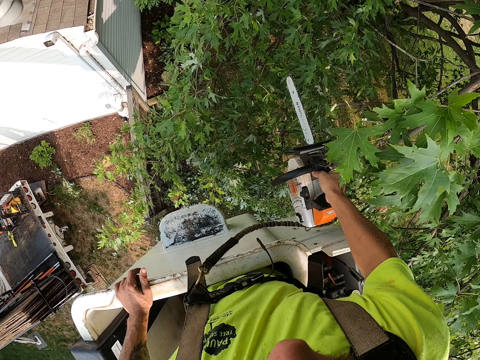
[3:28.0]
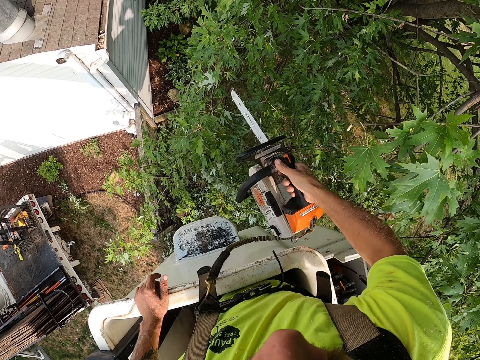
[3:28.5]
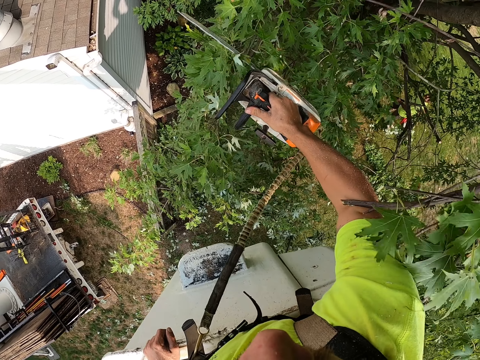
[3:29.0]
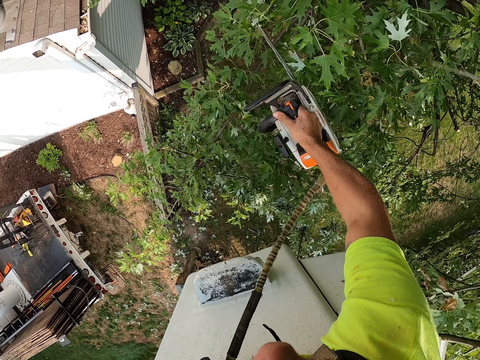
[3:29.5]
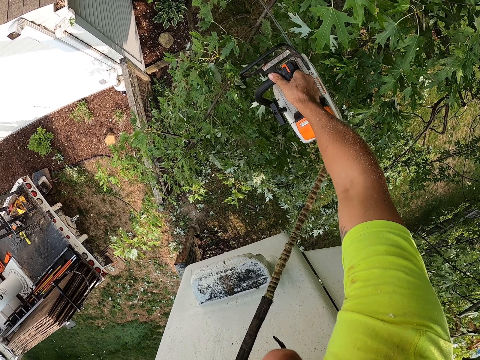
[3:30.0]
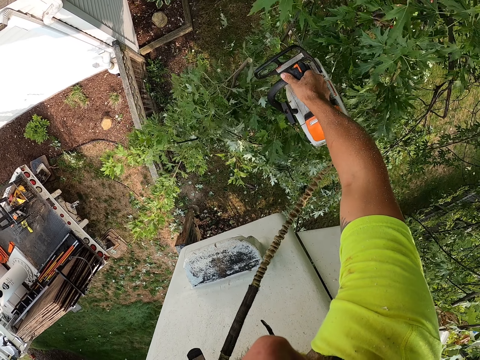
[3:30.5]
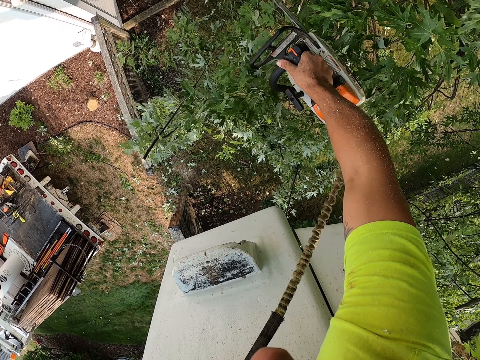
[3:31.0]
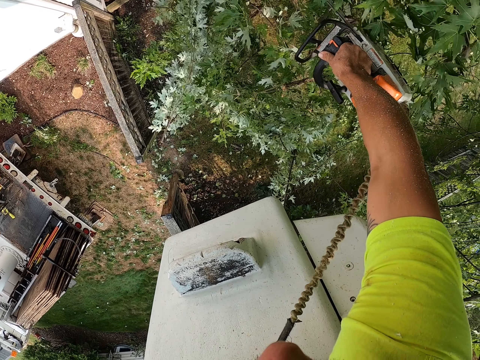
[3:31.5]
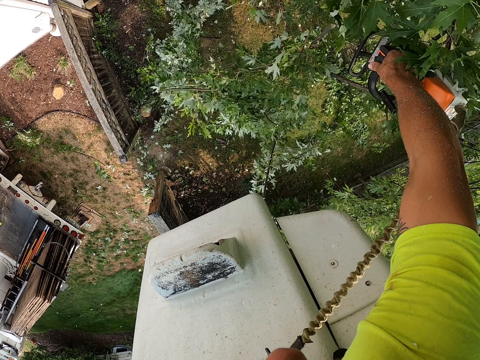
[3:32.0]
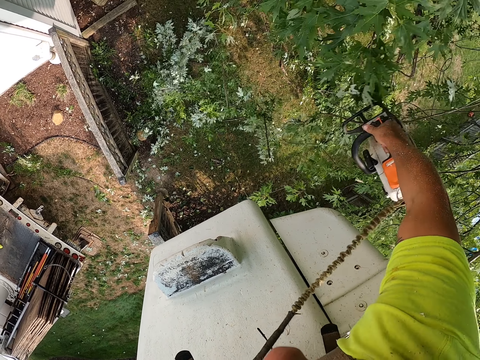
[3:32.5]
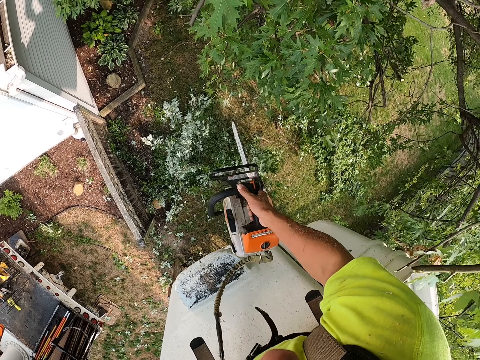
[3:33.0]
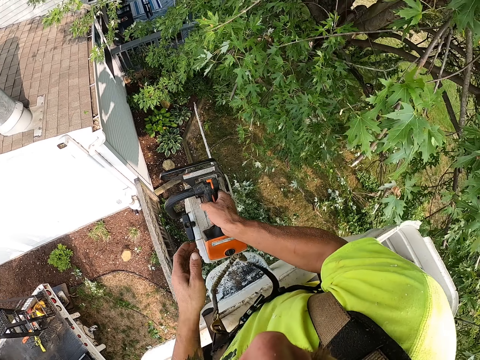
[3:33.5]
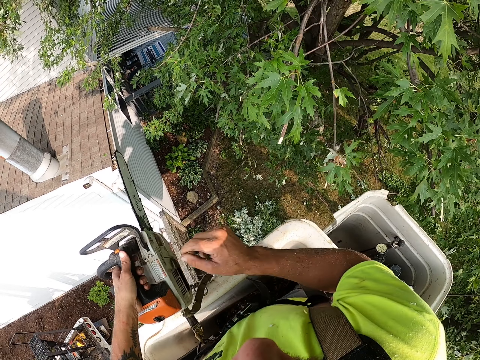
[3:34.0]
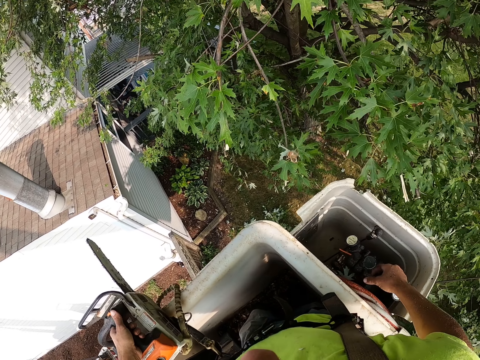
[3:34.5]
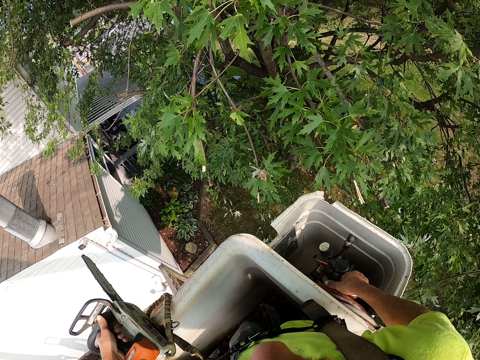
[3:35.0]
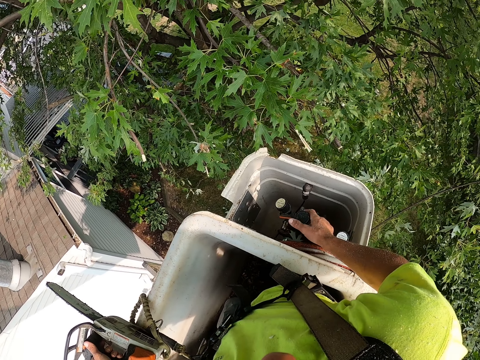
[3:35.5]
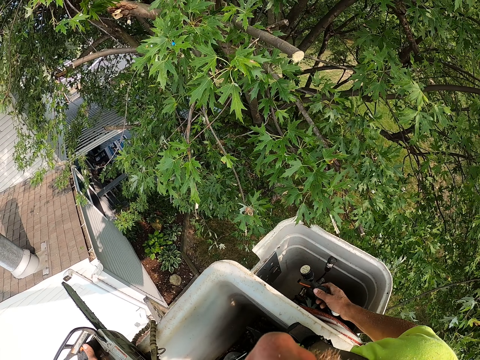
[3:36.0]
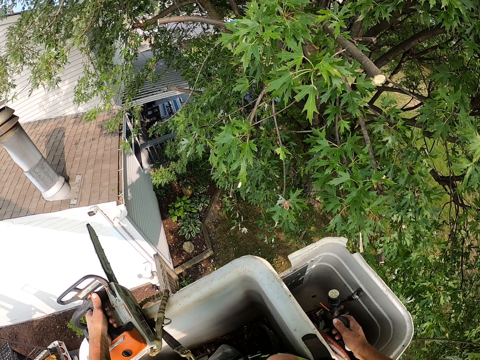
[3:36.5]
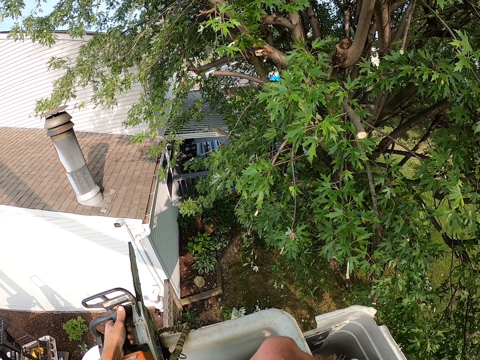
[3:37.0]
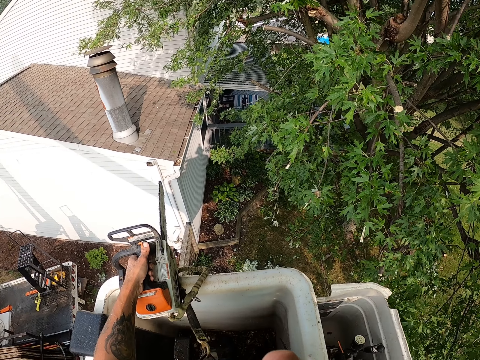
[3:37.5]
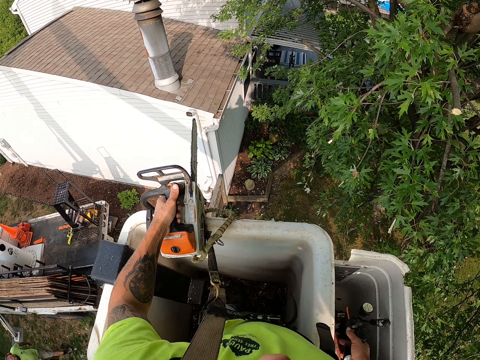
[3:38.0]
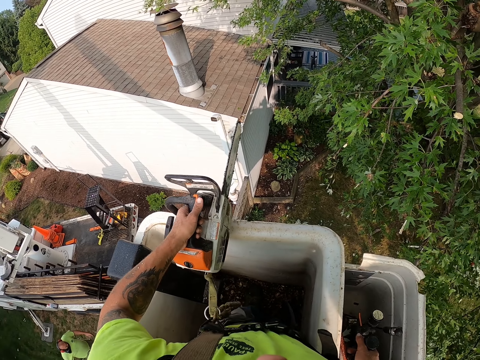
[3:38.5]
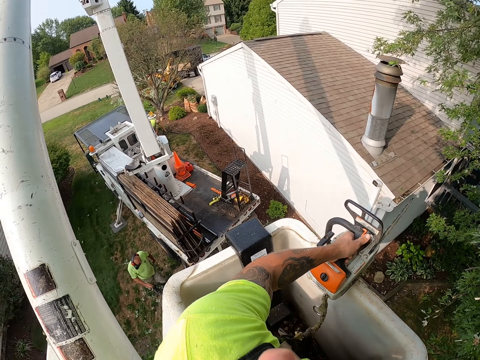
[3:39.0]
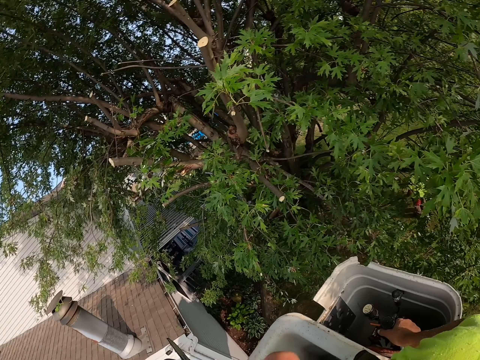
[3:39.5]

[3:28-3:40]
The camera wearer places his left hand on the platform of the tree-felling bucket lift. He cuts the branches of the tree with the chainsaw in his right hand. He takes the chainsaw from his right hand with his left hand. He places the chainsaw in his left hand on the platform of the tree-felling bucket lift. He operates the tree-felling bucket lift with his right hand.

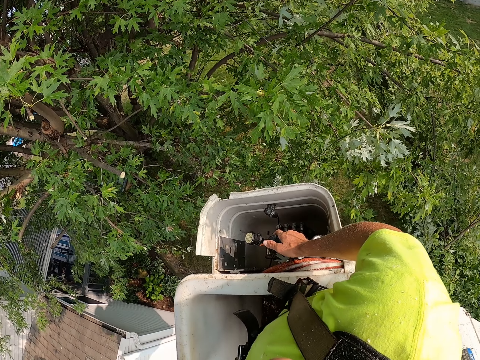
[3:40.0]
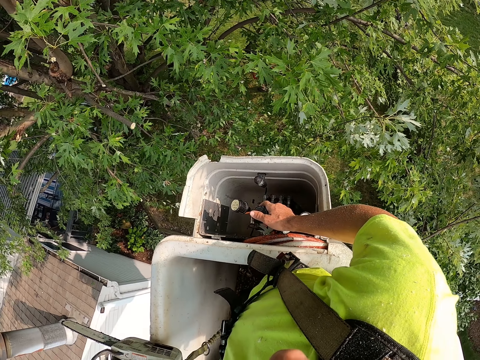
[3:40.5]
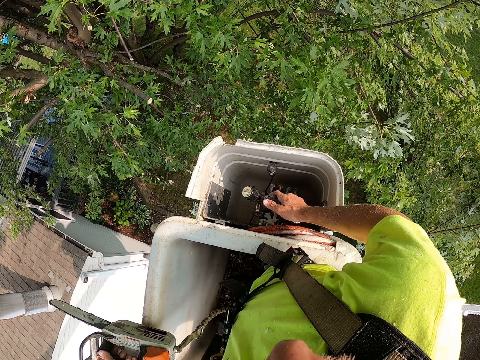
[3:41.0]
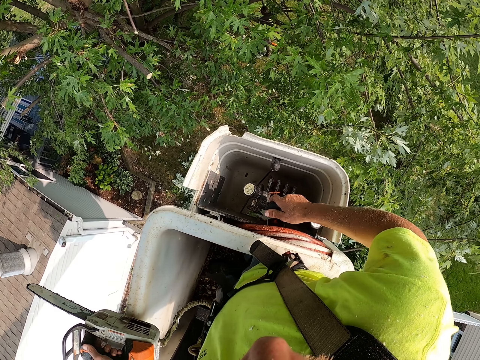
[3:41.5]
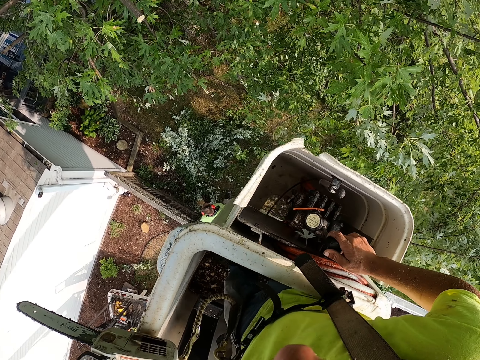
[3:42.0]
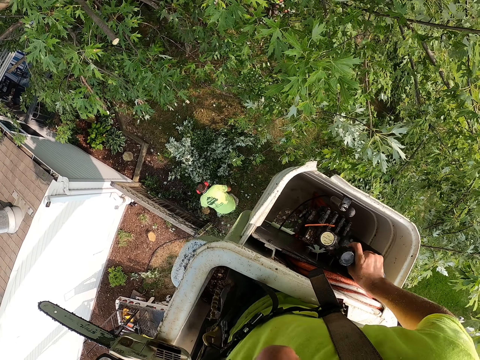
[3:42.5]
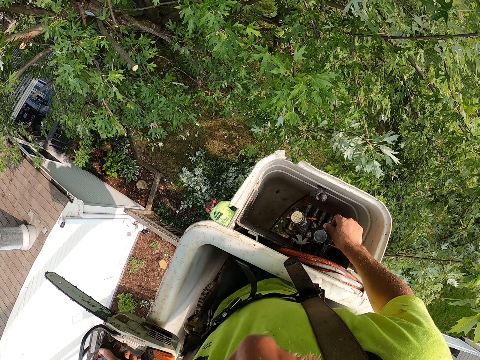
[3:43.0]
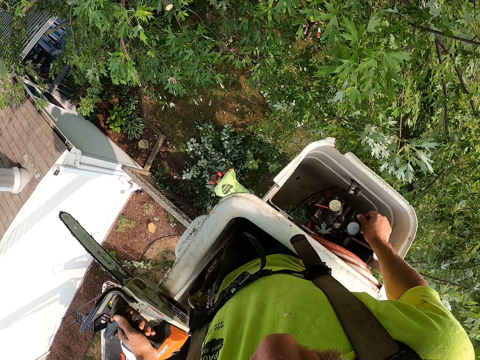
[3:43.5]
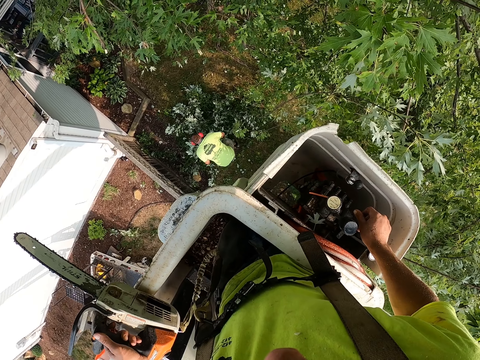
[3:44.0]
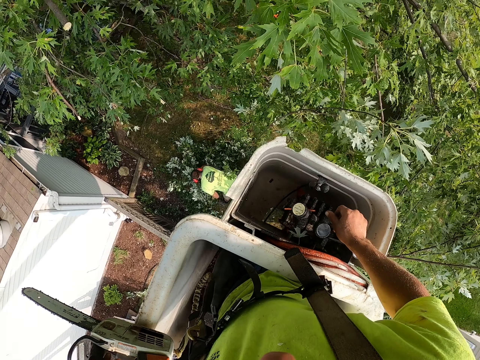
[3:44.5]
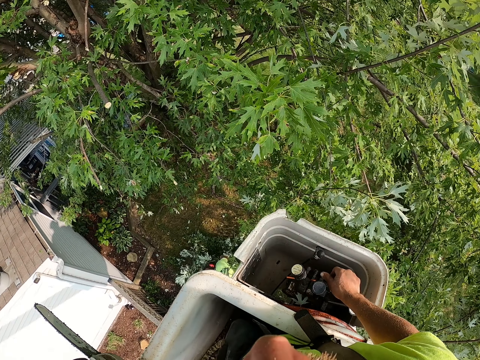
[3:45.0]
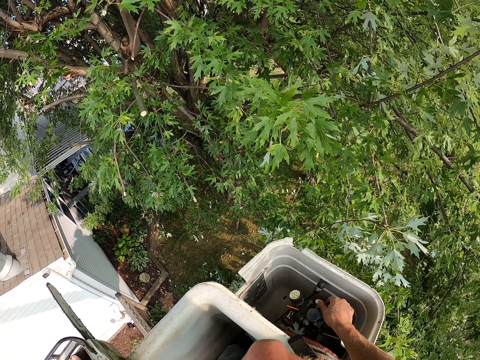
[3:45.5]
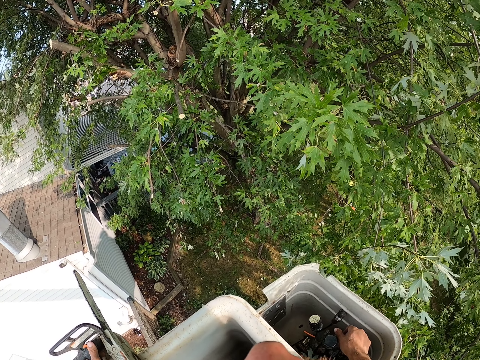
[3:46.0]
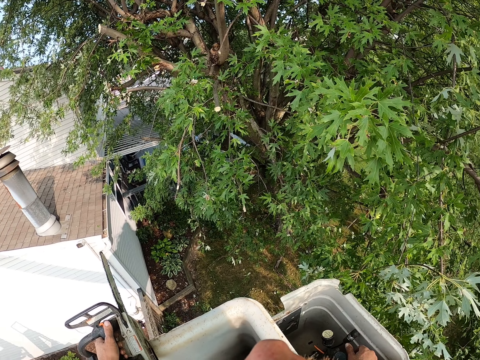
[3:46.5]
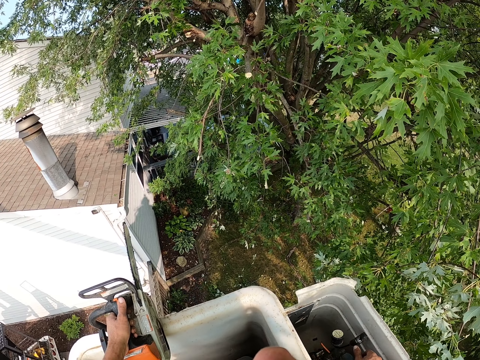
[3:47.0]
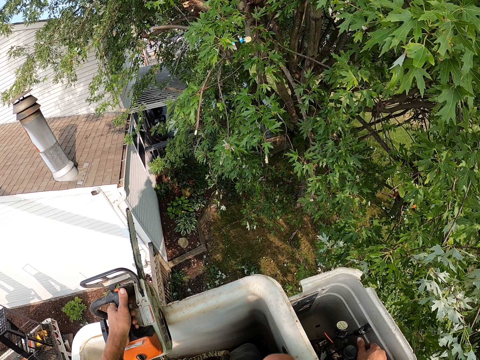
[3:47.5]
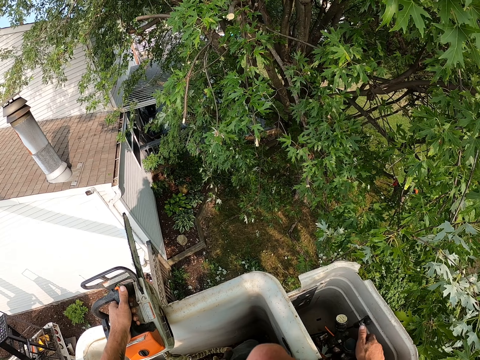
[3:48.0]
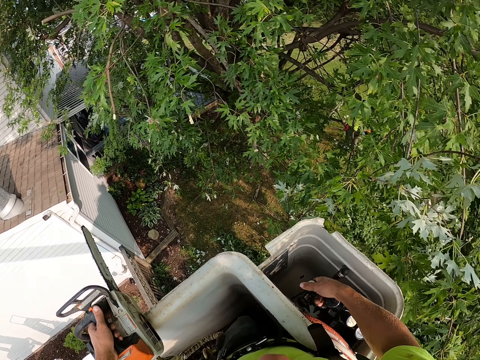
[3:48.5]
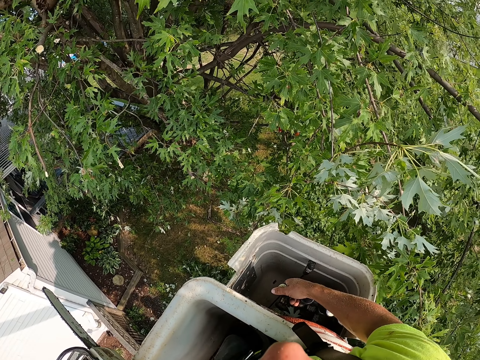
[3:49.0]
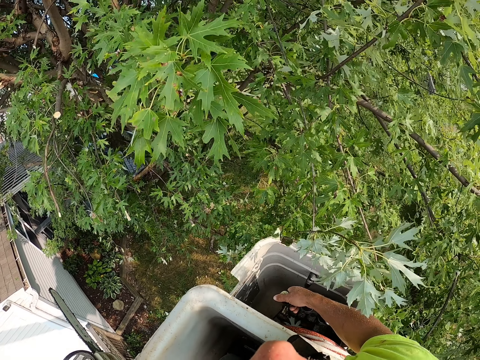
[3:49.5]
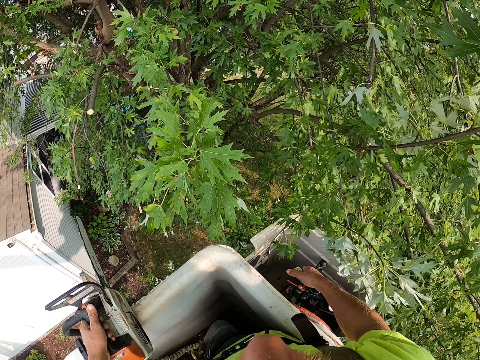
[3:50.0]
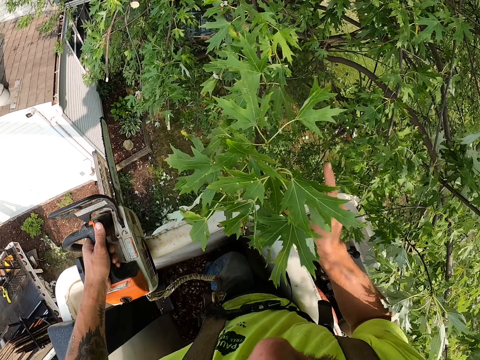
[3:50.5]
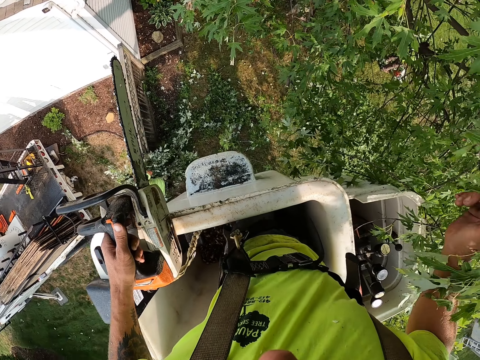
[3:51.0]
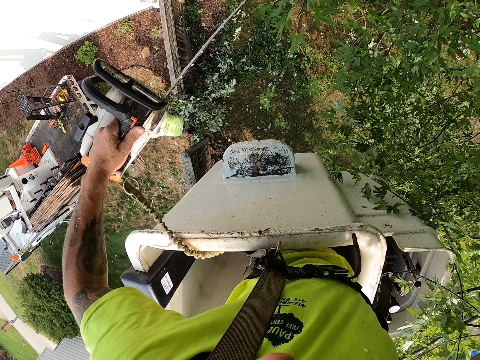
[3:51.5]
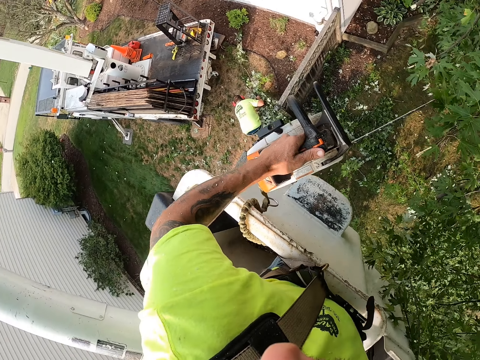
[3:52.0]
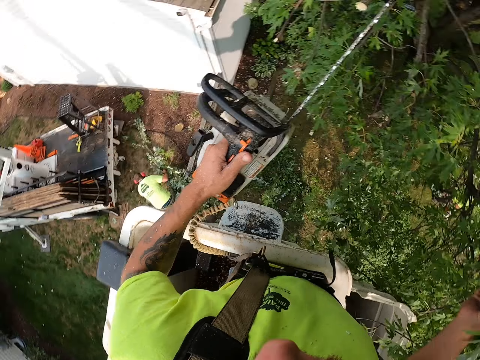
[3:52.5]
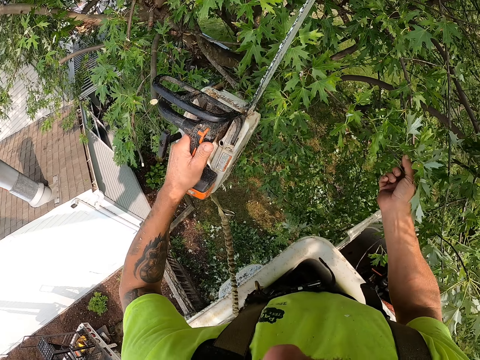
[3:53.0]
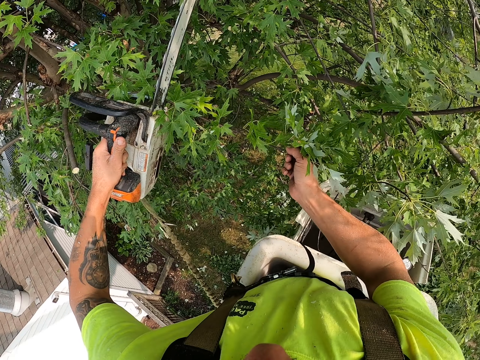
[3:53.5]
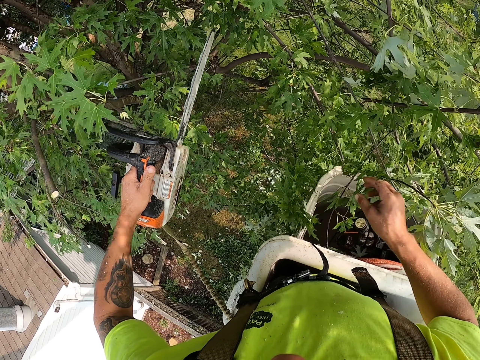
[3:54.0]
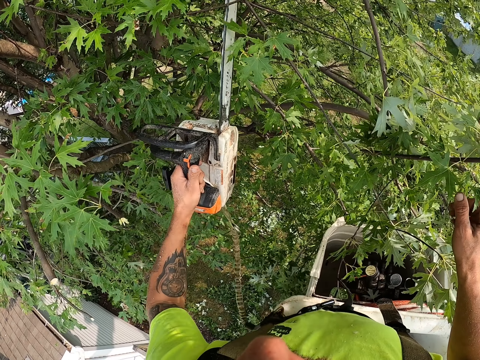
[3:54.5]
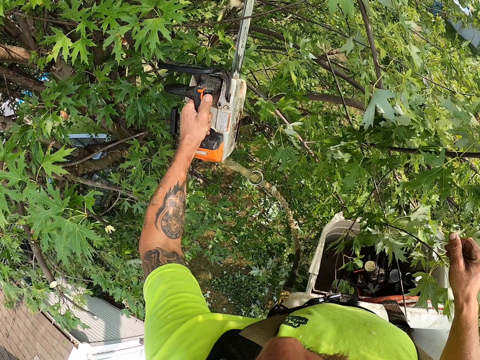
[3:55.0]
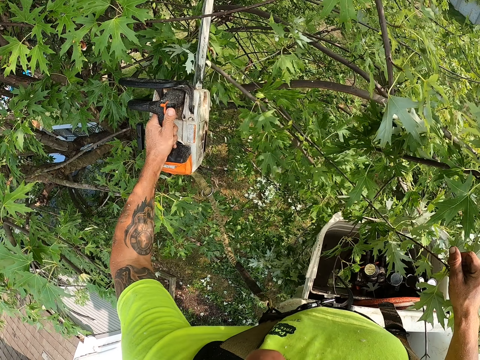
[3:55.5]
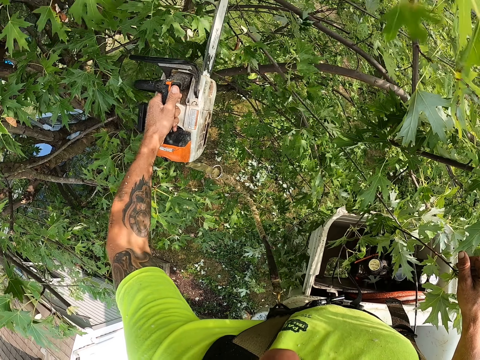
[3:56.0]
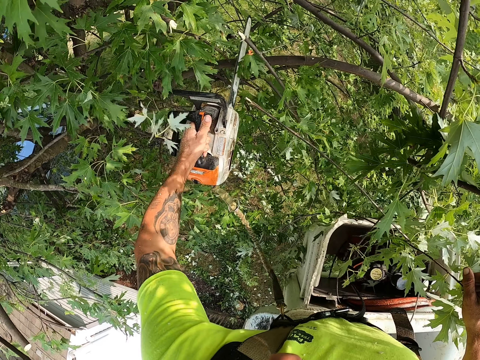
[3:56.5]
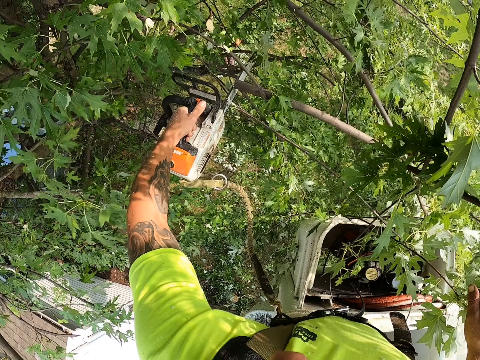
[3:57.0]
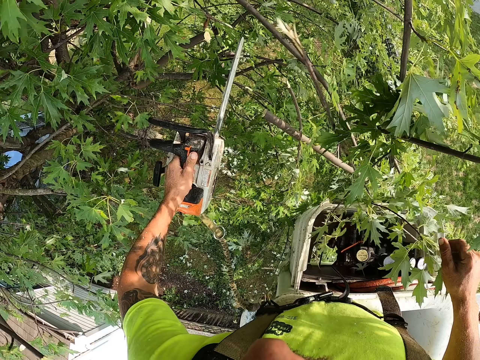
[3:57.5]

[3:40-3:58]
The man picks up branches of the tree from the ground with both hands. The man bends down. The camera wearer adjusts the lift. He holds a branch of the tree with his right hand. The man gathers tree branches on the ground with both hands. The camera wearer cuts the branches of the tree with the chainsaw in his right hand.
